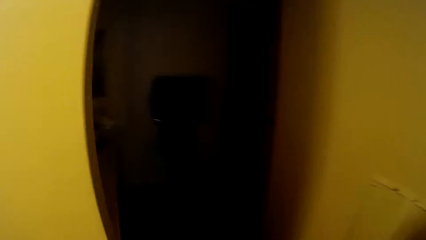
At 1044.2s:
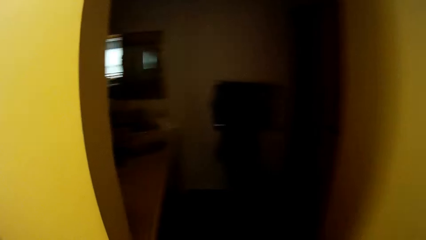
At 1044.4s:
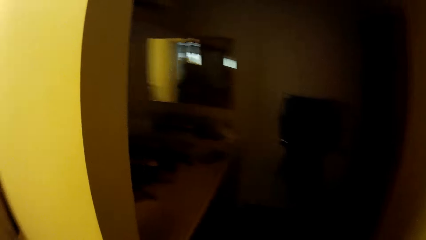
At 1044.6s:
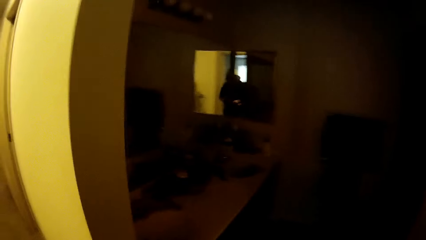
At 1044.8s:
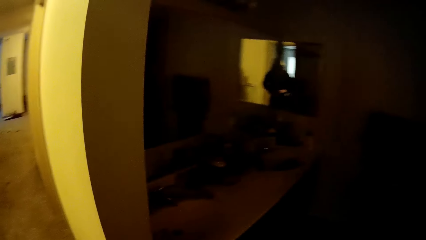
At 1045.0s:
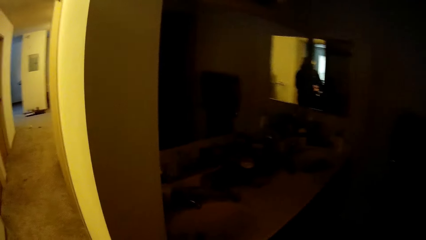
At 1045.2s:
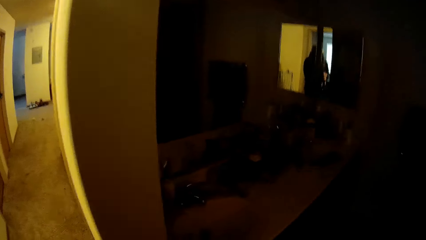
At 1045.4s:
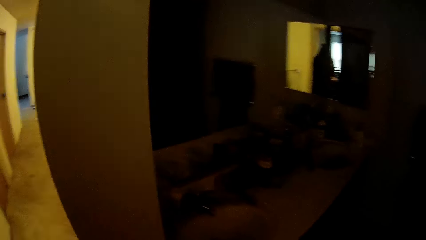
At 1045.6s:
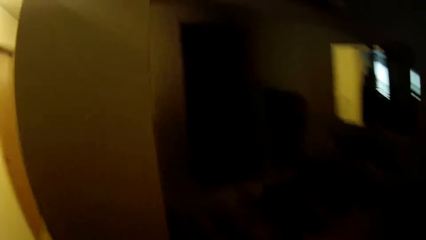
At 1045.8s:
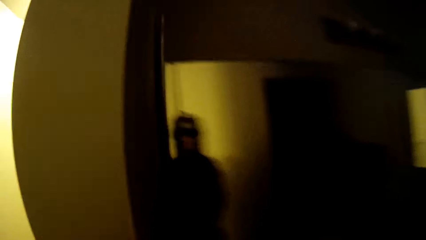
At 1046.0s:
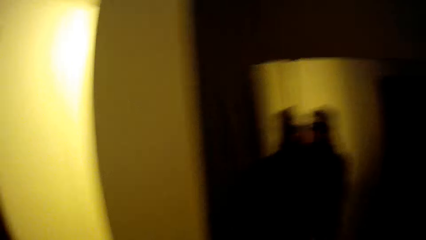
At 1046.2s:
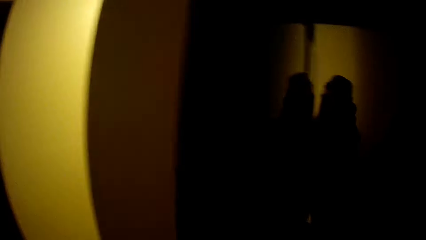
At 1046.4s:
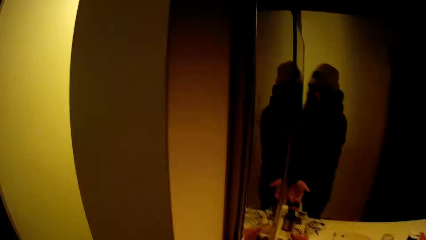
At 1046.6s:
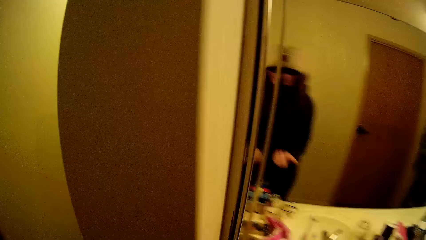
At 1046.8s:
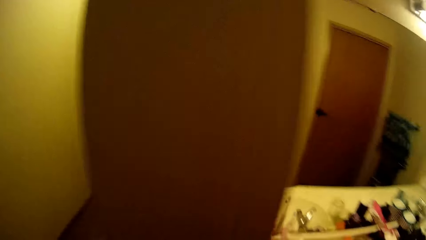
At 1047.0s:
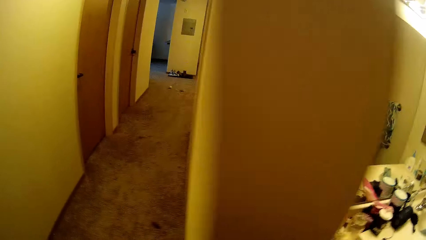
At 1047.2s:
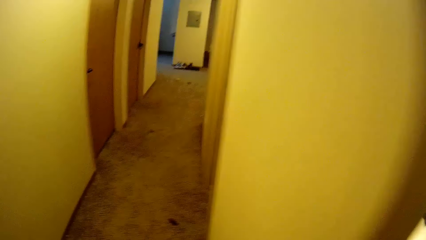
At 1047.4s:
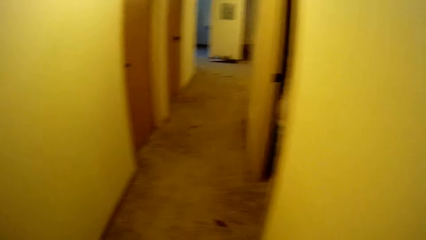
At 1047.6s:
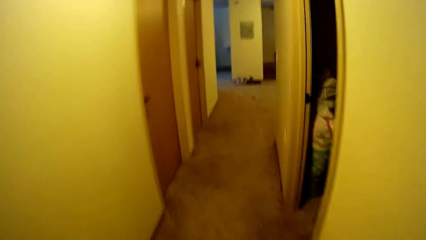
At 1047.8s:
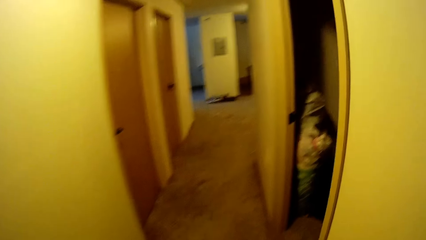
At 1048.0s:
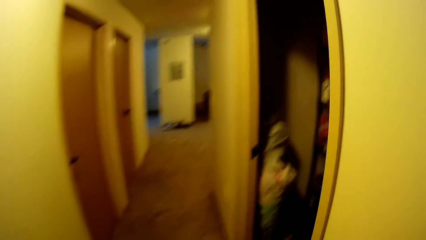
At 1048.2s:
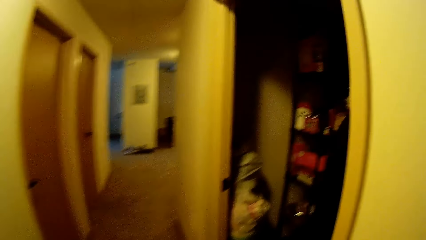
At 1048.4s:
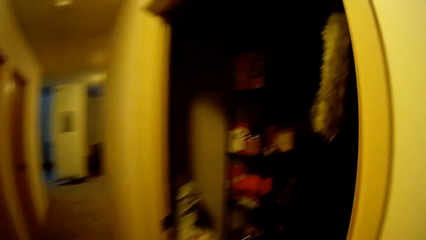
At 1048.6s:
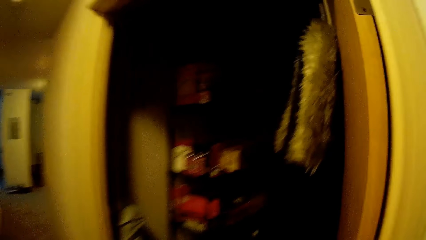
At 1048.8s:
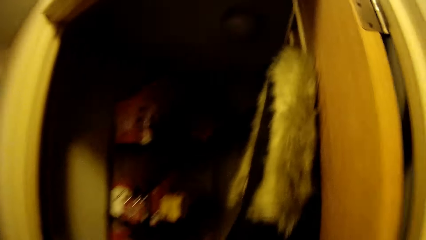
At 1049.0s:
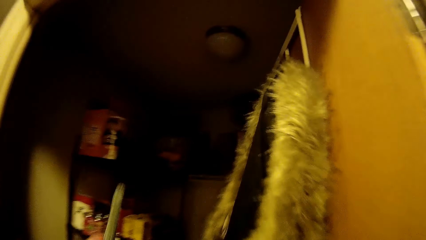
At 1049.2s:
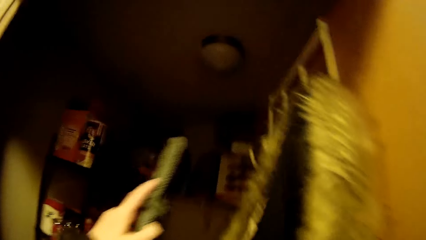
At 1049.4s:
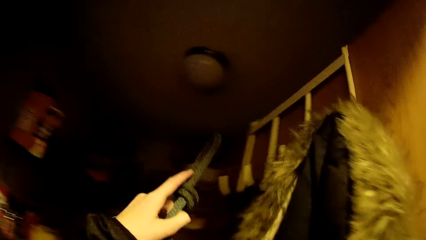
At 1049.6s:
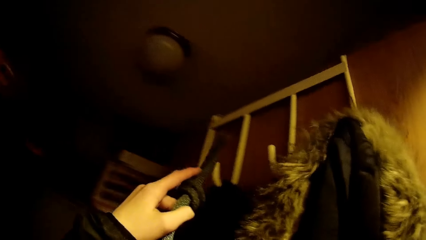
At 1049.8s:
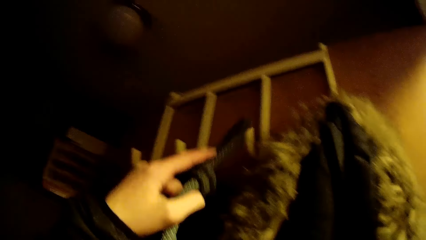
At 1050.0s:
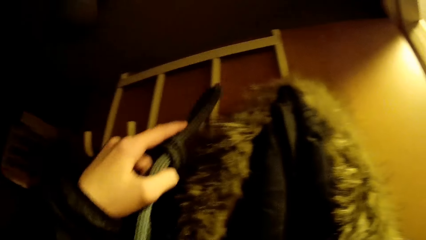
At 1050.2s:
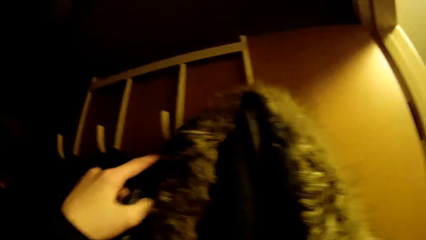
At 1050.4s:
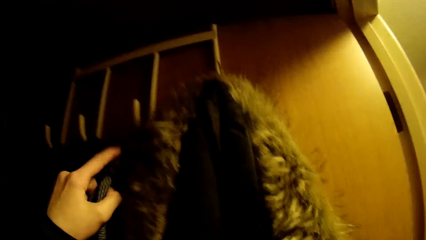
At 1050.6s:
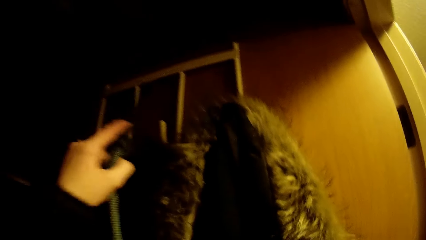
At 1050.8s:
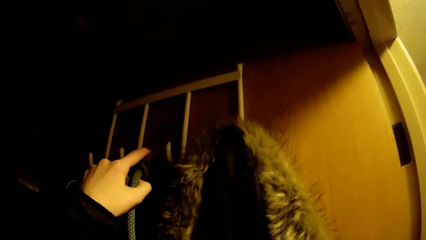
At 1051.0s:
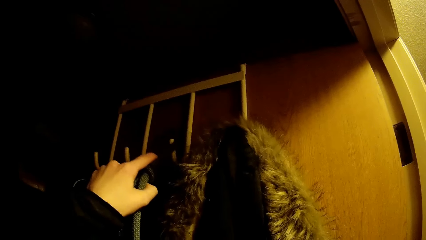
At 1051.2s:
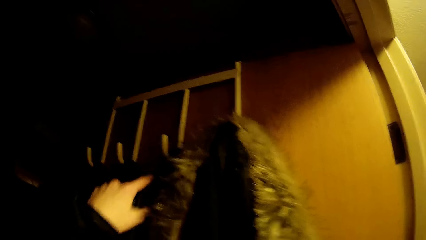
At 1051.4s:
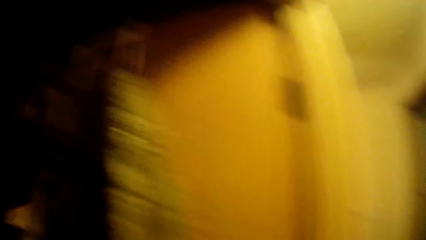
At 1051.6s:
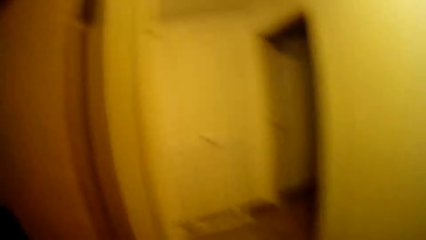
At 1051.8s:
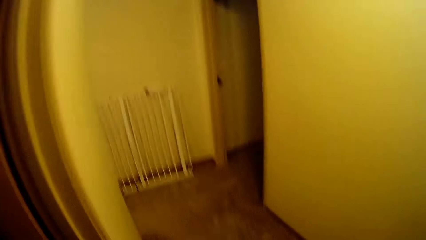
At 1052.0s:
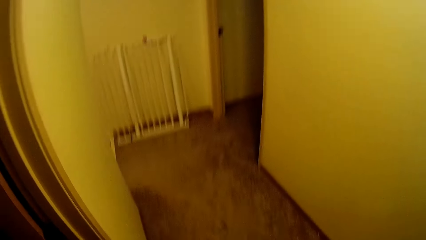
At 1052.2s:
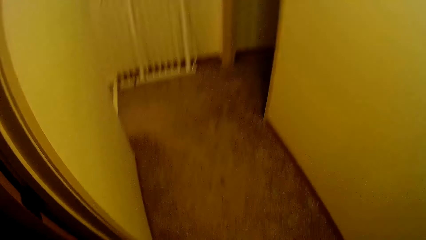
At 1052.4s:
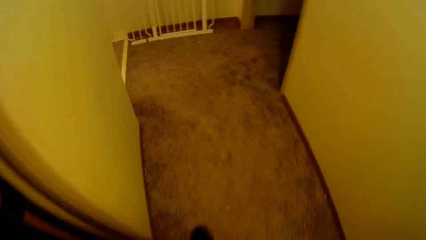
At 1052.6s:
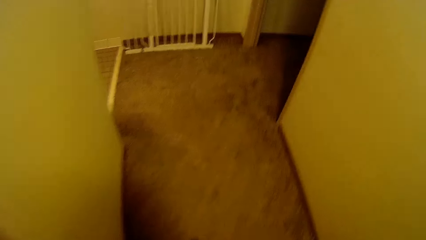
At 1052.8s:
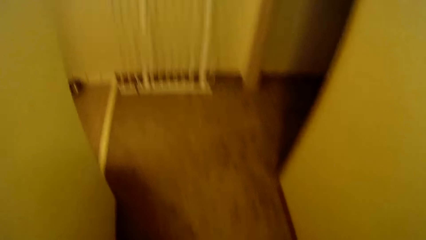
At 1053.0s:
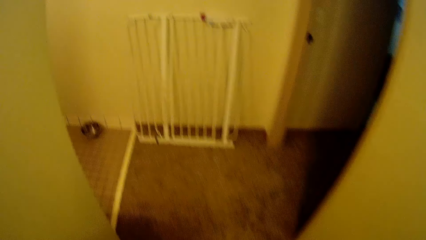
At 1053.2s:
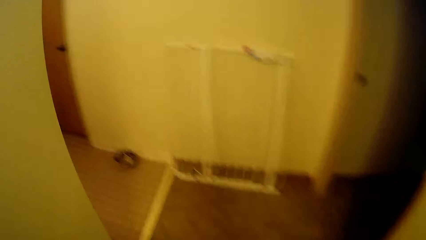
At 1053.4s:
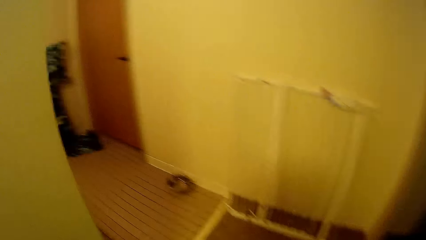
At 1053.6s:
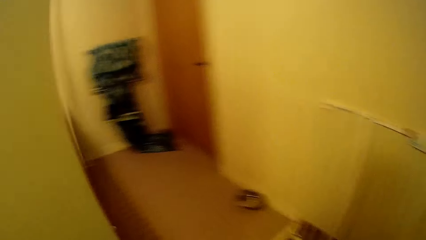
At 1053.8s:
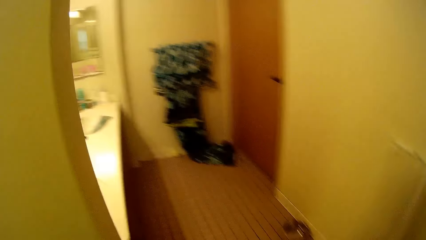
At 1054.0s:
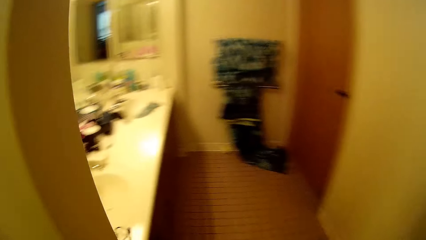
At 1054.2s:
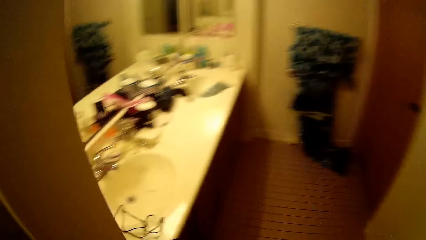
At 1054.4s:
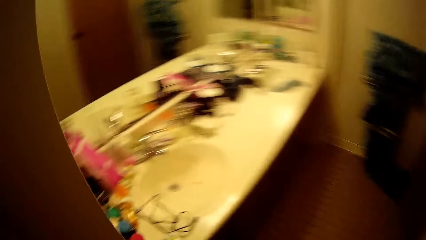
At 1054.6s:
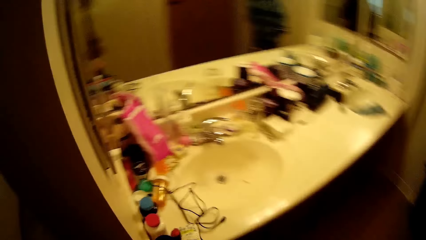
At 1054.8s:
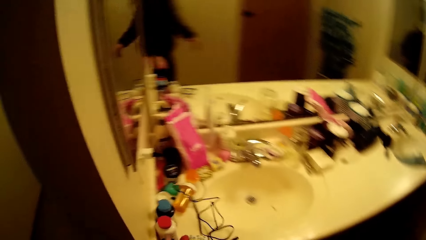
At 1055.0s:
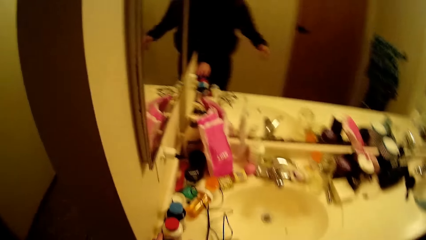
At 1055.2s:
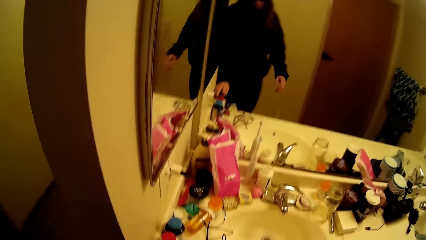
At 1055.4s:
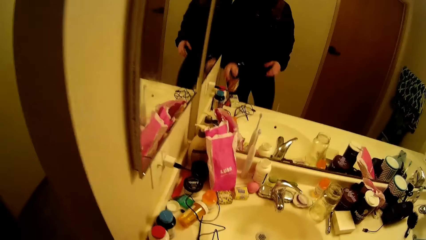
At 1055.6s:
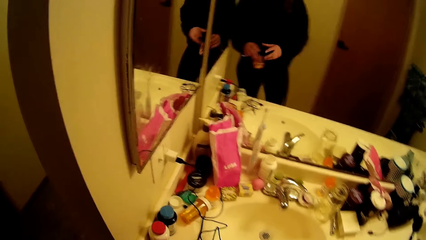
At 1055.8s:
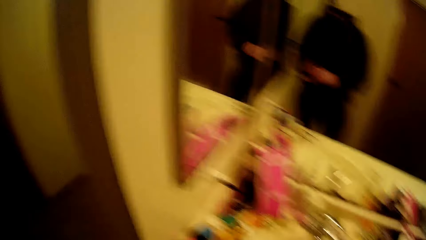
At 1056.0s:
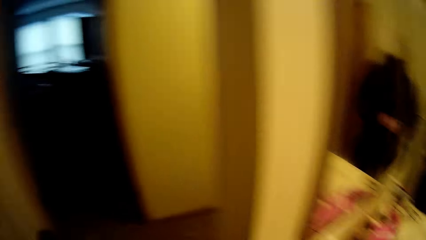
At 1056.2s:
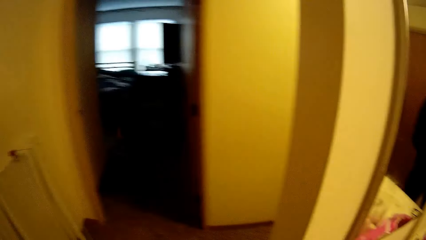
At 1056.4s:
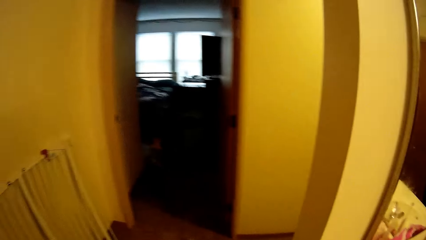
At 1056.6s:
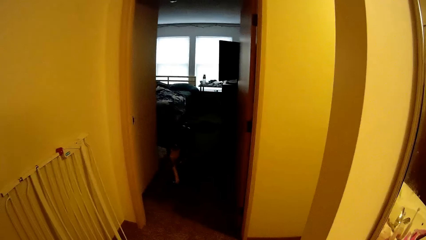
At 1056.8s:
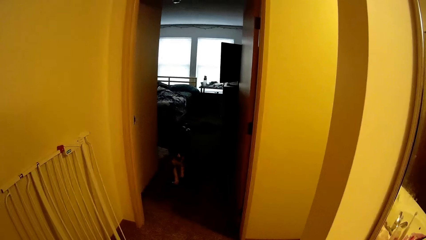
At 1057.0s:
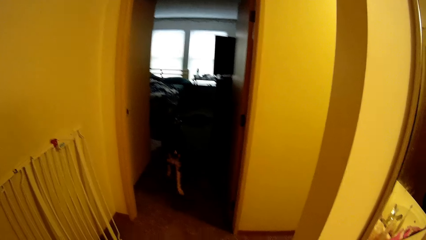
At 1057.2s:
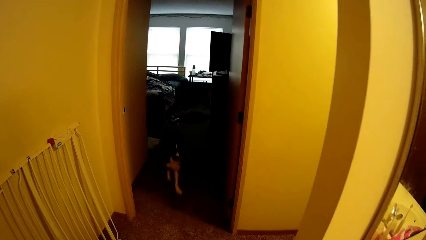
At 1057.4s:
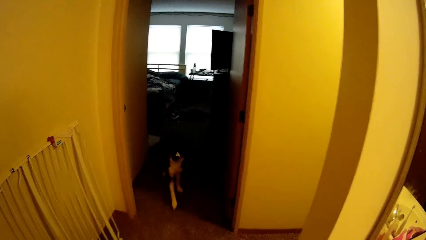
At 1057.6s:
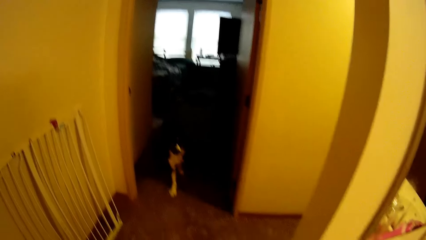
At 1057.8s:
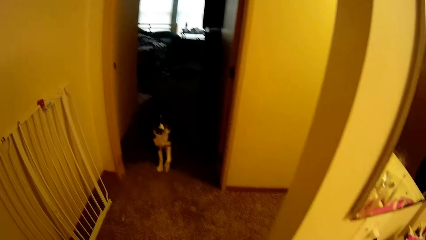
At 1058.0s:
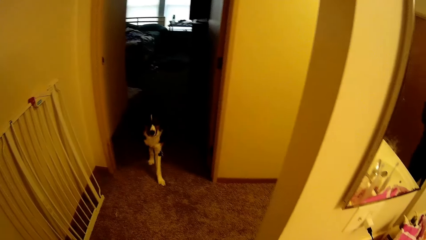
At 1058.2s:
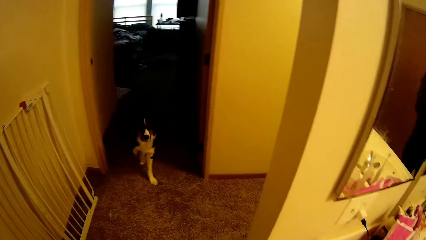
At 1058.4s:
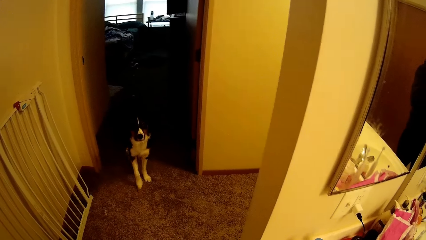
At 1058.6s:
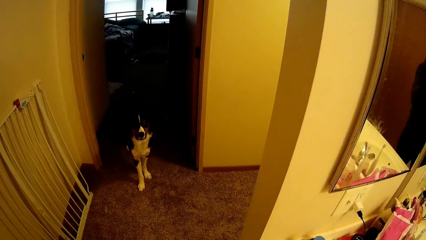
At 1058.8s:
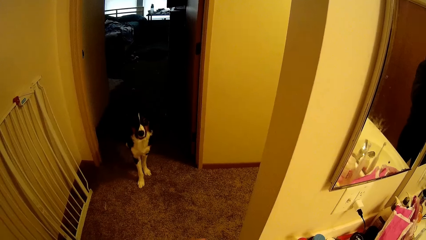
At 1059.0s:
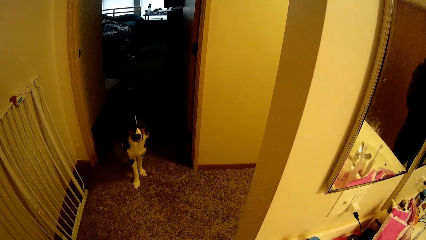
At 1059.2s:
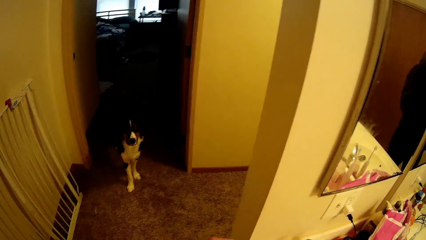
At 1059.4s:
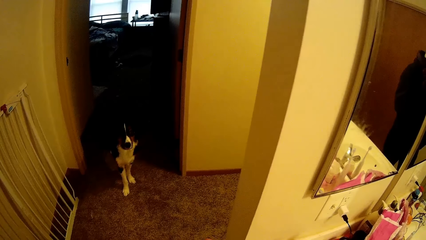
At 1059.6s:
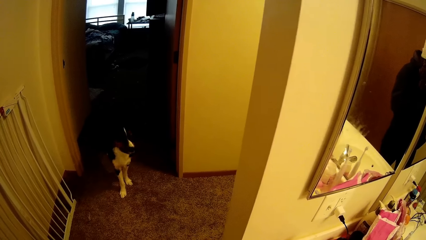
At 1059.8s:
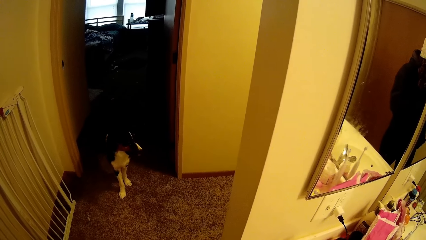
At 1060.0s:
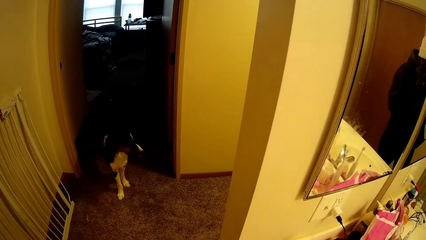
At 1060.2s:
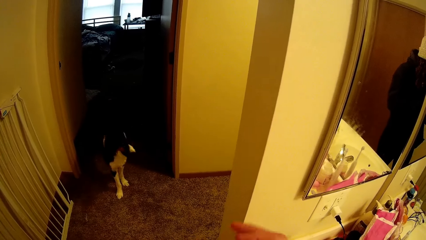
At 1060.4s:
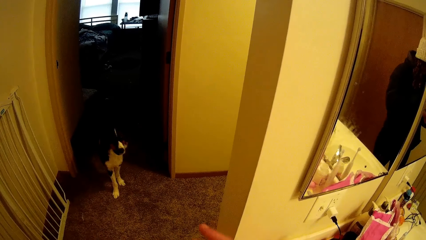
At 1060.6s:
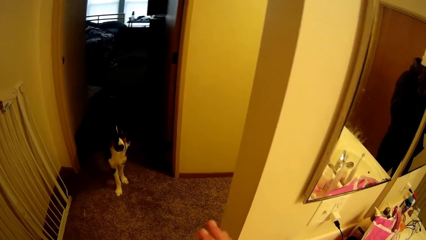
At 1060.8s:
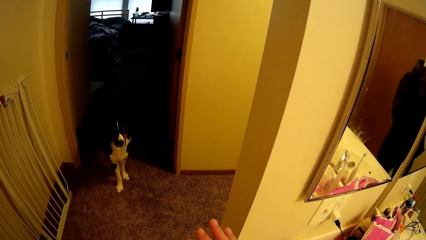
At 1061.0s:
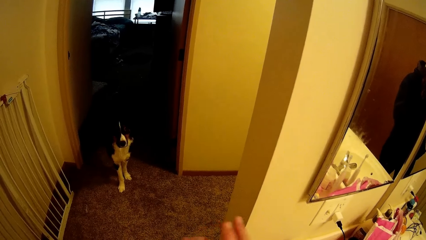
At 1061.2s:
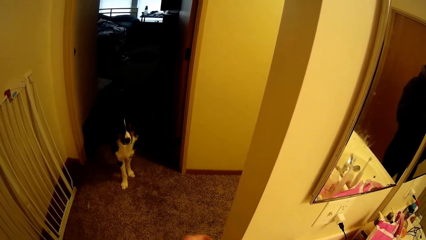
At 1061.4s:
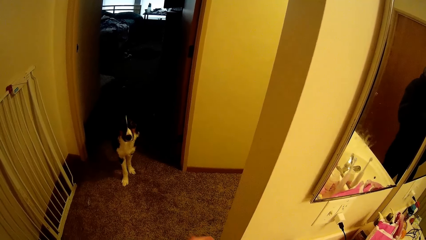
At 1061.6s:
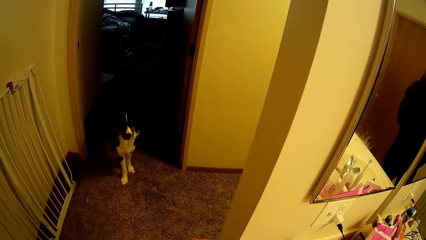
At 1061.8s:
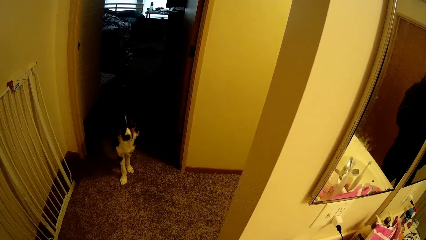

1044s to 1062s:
The camera wearer turns on the lights. They hold the rope. They hang the dog's collar on the coat rack. They walk to the mirror. They look through the mirror. They look at the dog.
